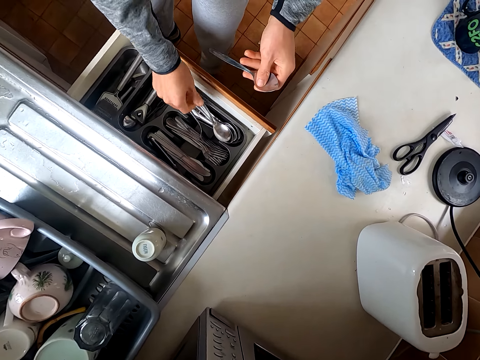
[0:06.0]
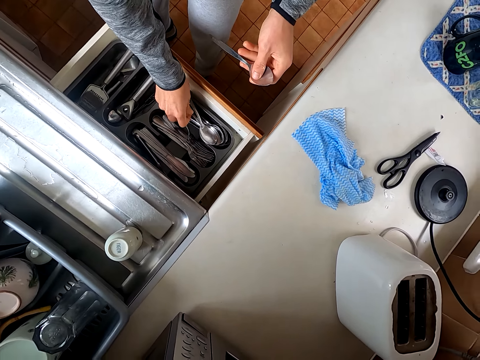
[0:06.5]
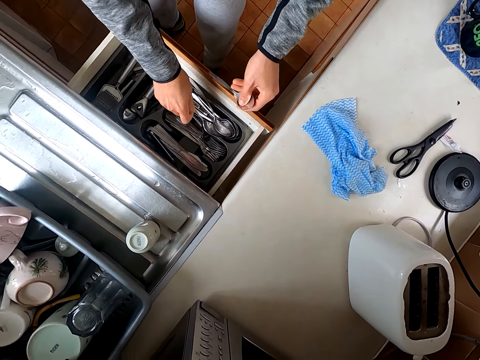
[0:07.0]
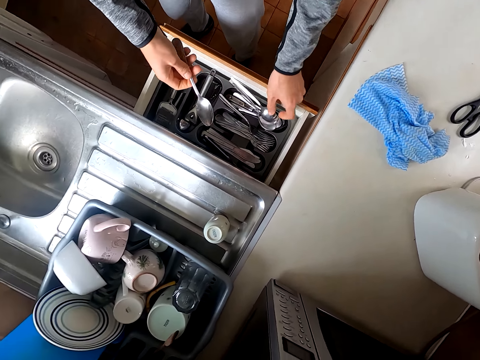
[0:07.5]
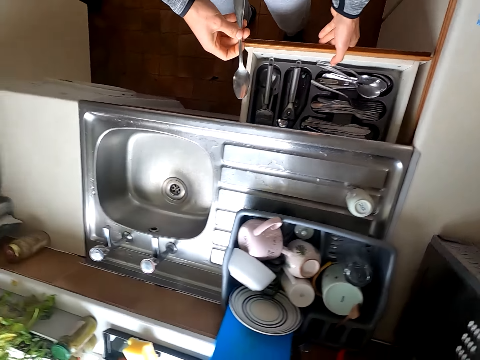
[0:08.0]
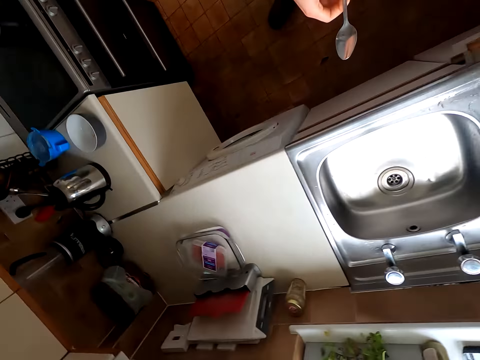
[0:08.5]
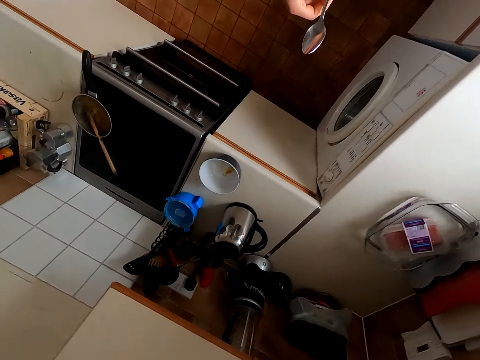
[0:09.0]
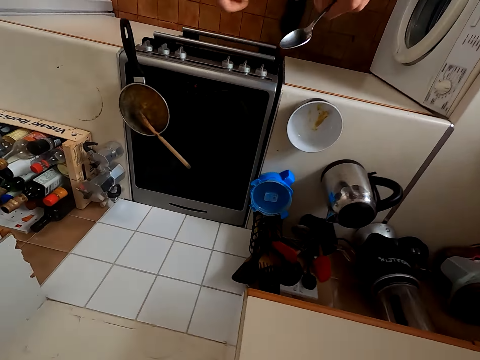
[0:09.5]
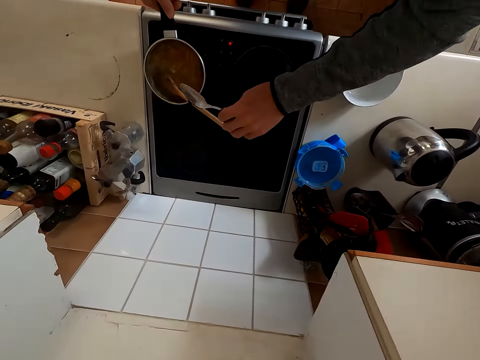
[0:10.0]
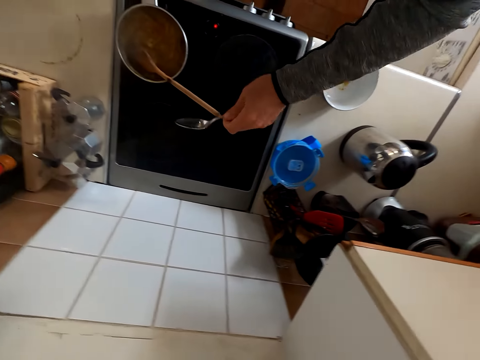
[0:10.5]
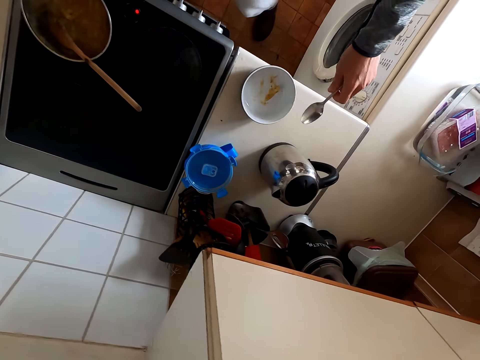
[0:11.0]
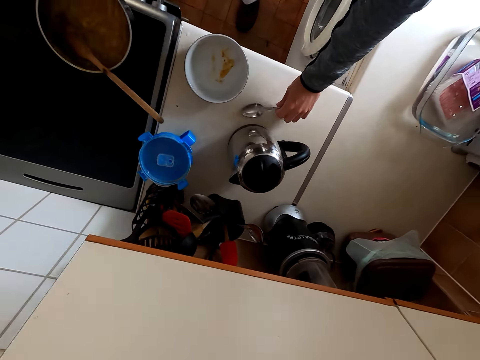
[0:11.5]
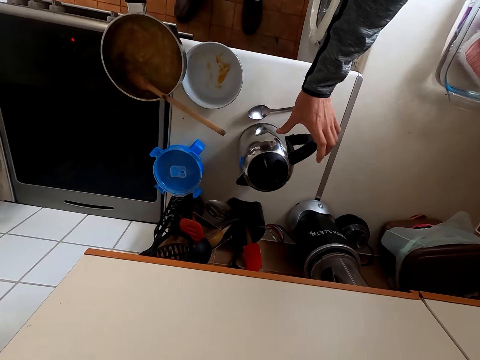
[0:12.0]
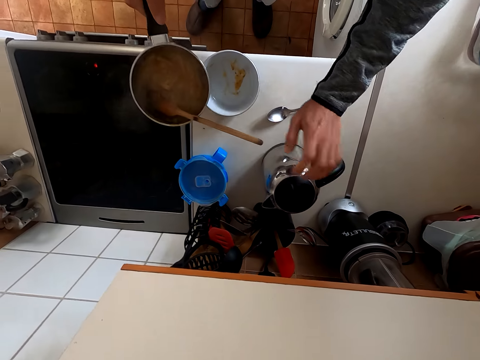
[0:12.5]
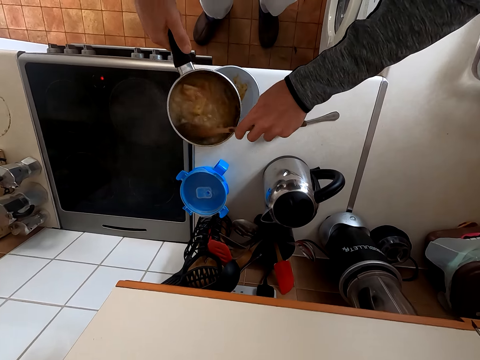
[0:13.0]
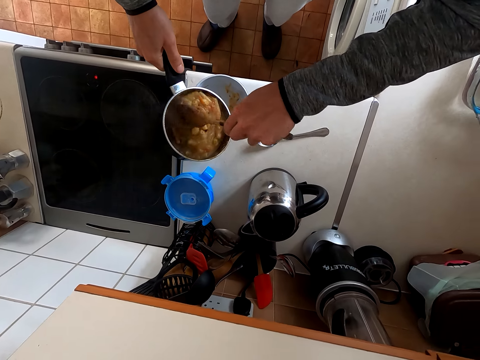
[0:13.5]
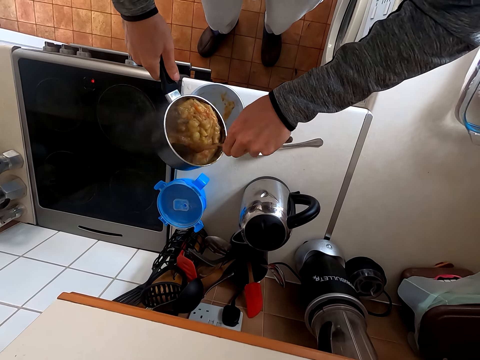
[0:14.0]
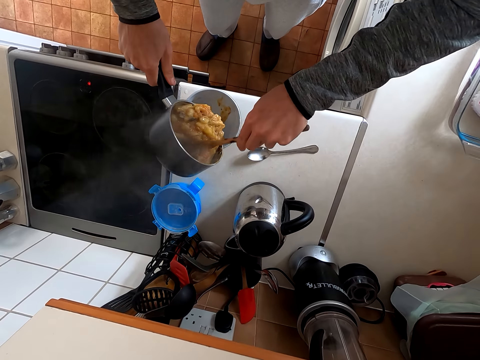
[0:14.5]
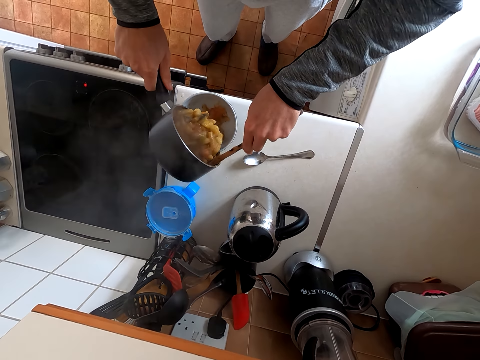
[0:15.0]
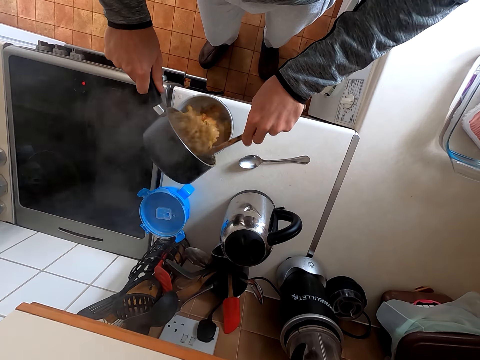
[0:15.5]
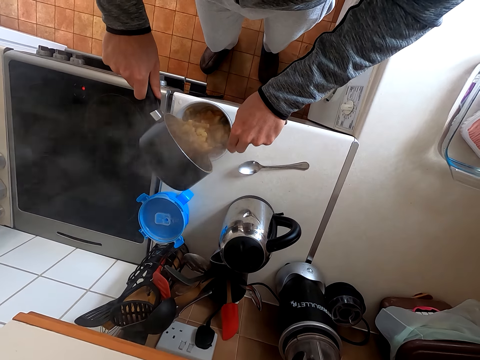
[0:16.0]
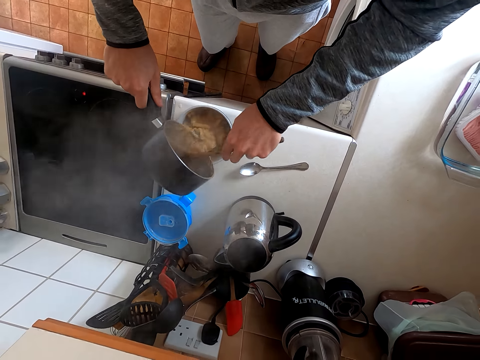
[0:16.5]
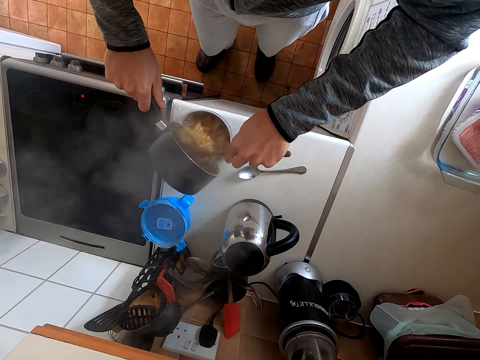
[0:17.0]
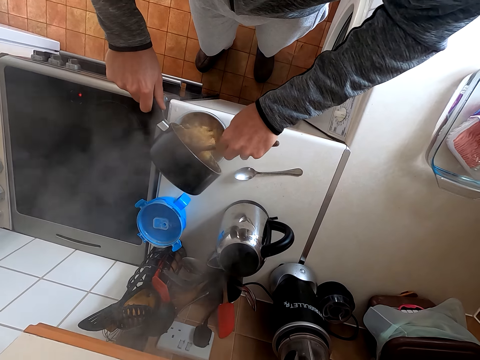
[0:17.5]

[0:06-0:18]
The camera wearer holds a spoon. They touch the spoon. They pick the spoon in a drawer. They put the spoon in the drawer. They close the drawer. They move around. They hold the spoon with the other hand. They hold a cooking pot. They put the spoon on a table. They move a kettle on the table. They hold a cooking spoon. They put pasta on a plate.

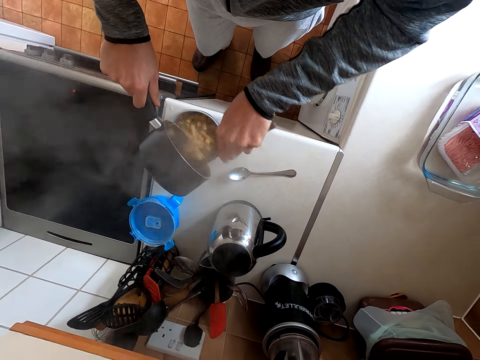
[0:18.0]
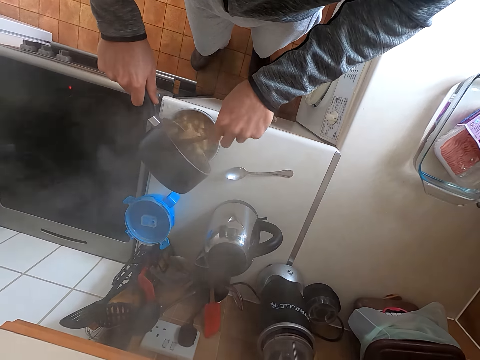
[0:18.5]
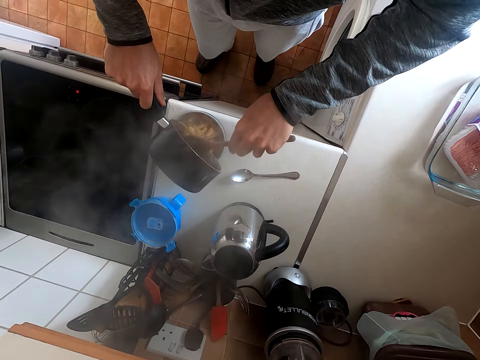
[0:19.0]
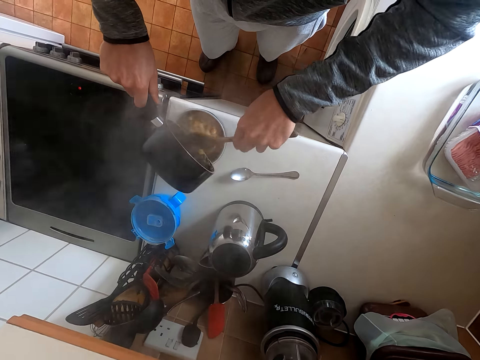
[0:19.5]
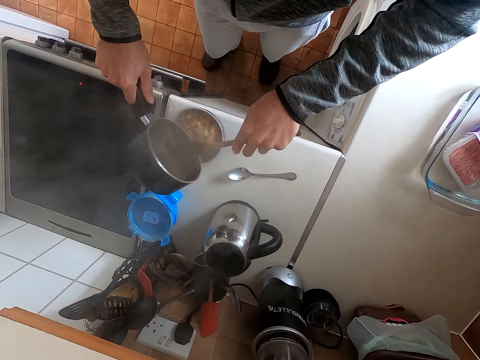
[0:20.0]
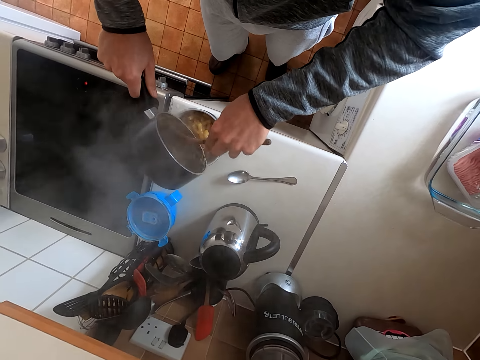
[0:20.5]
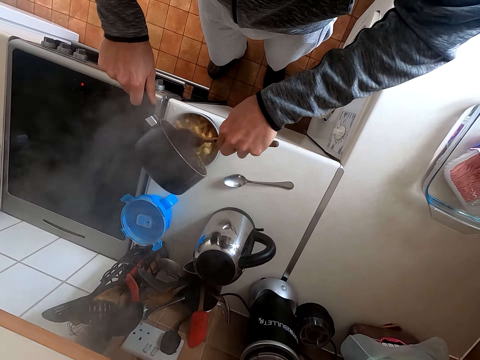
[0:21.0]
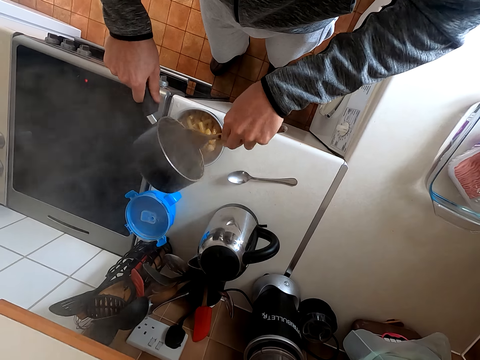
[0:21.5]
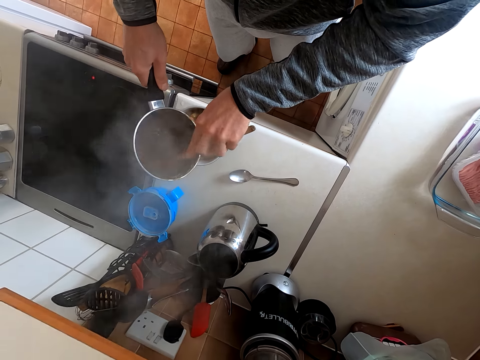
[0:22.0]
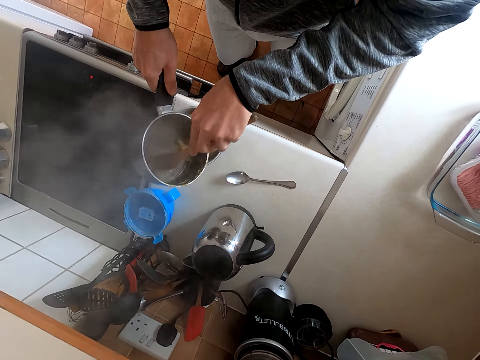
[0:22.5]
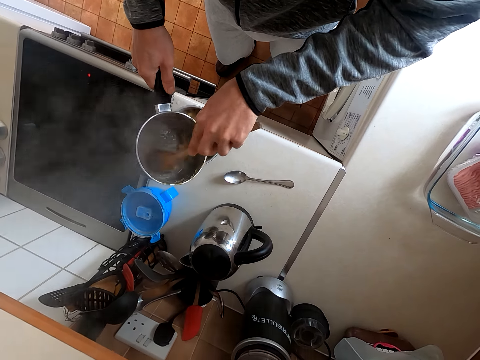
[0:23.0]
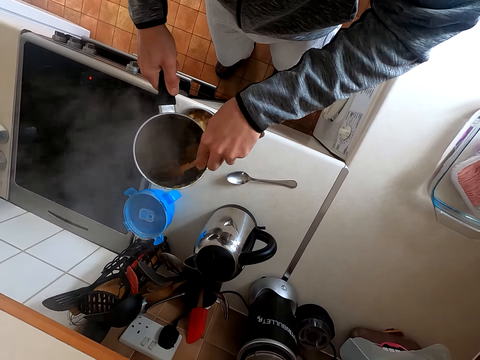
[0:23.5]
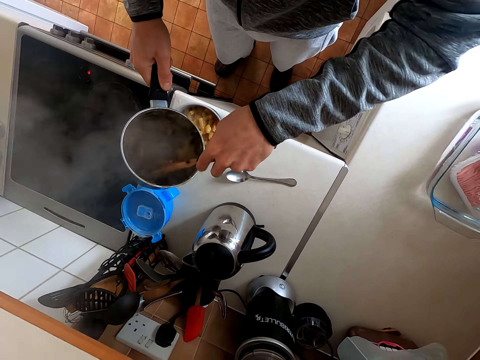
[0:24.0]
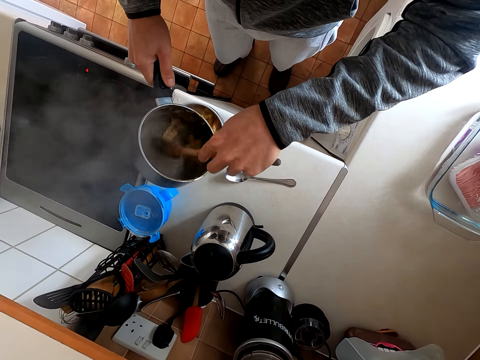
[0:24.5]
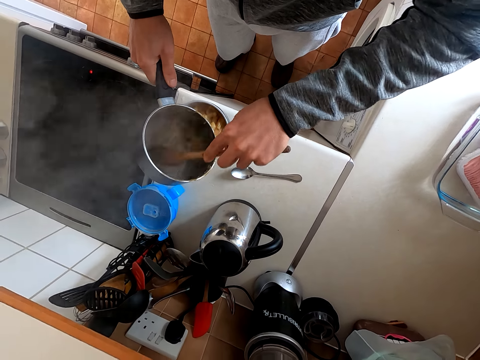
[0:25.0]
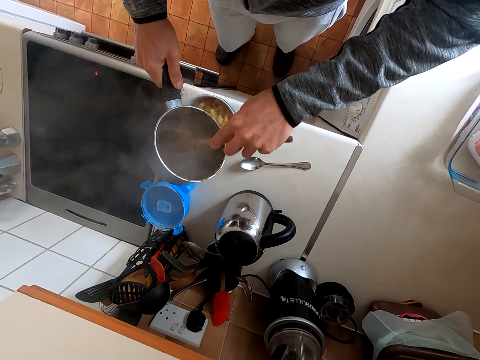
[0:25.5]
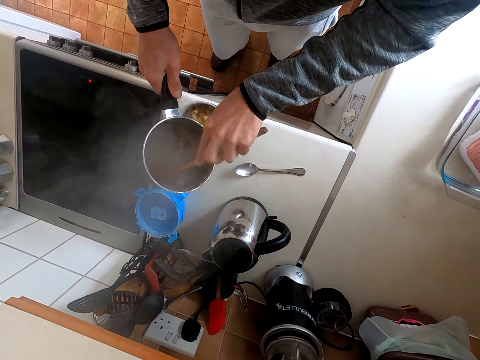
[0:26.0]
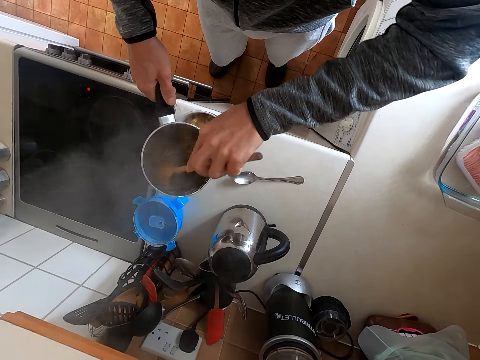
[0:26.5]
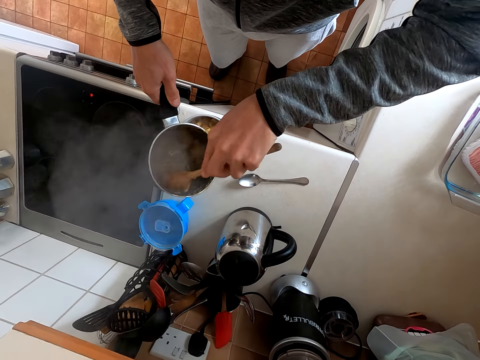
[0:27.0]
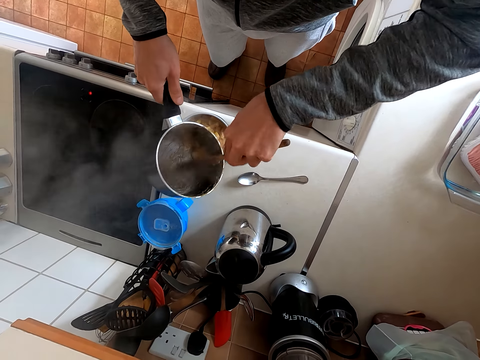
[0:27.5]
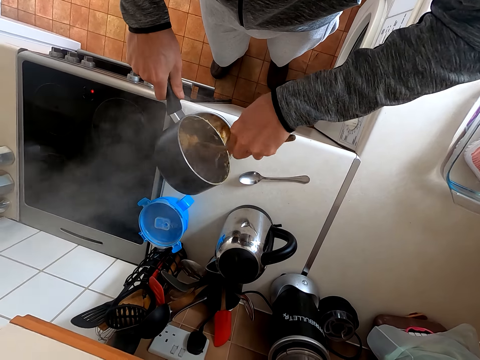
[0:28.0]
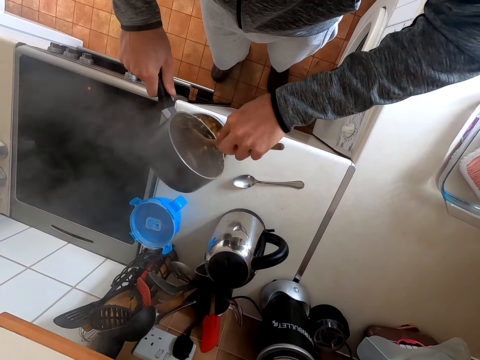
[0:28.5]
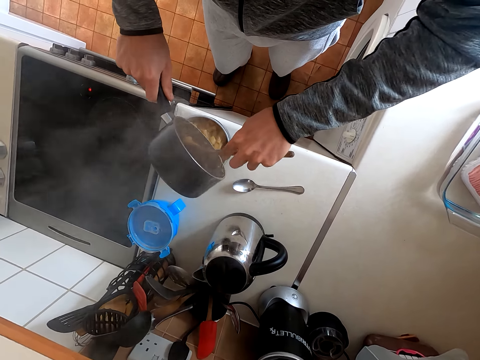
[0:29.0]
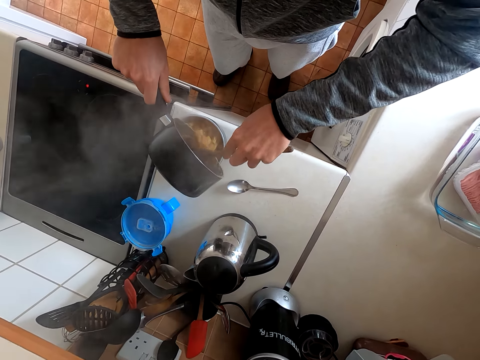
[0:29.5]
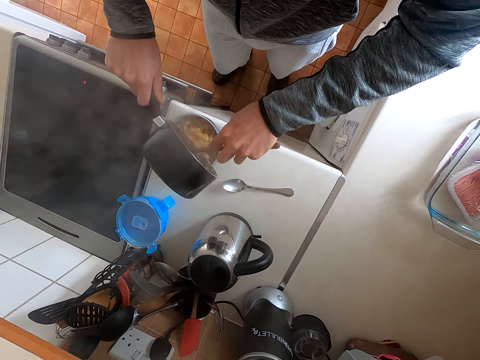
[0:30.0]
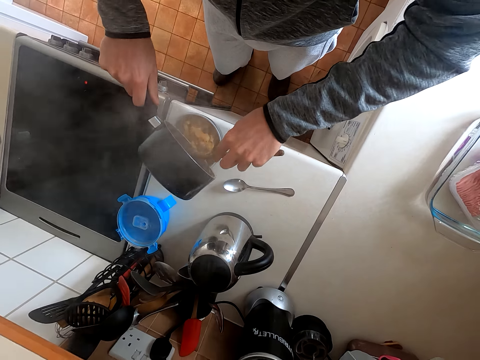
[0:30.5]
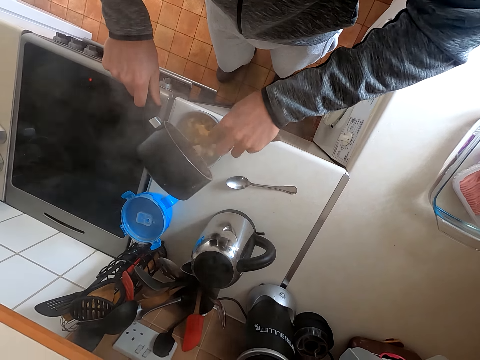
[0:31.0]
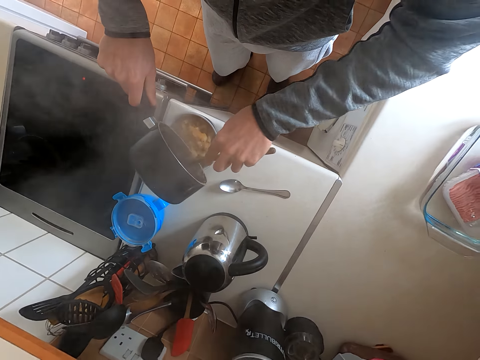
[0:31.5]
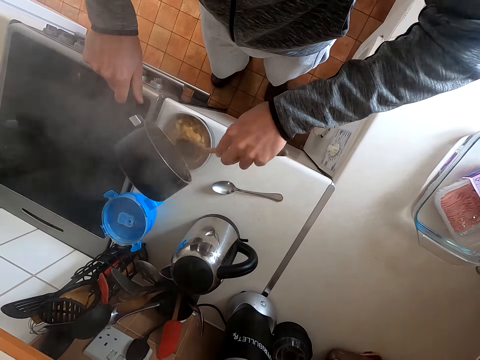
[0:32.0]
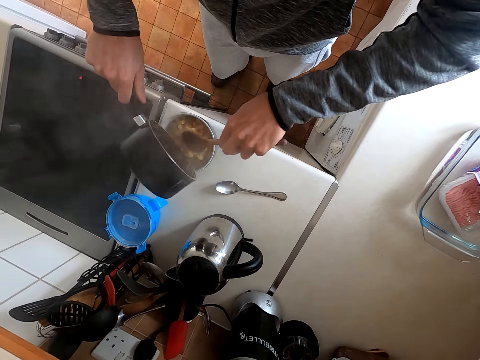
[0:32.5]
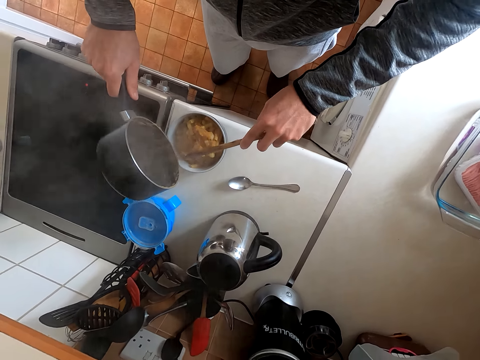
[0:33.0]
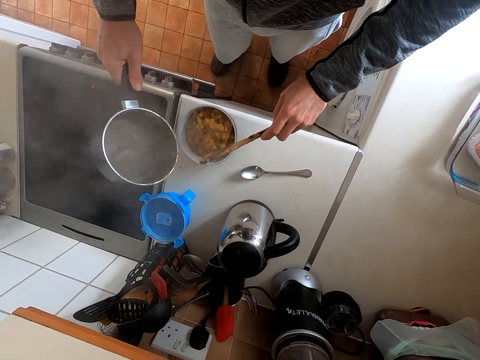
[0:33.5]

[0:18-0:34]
The camera wearer gathers food. They serve the food. They collect pasta on a cooking pot. They put the pasta on a plate.
